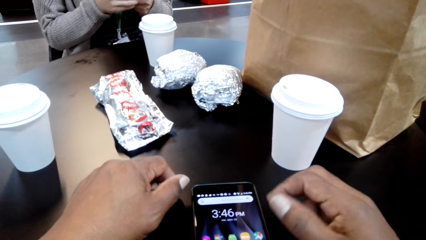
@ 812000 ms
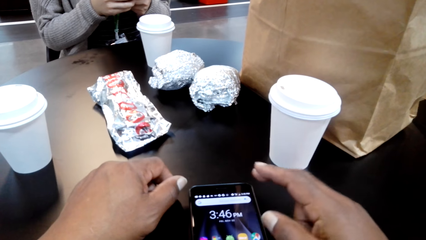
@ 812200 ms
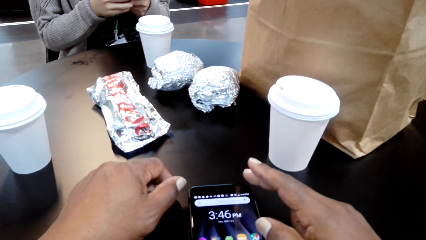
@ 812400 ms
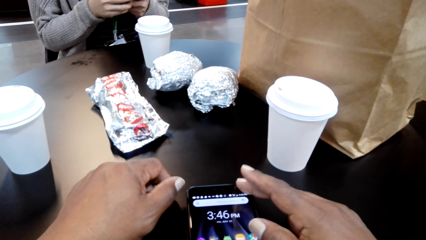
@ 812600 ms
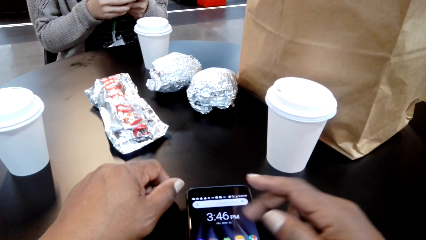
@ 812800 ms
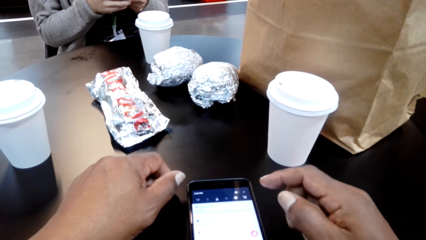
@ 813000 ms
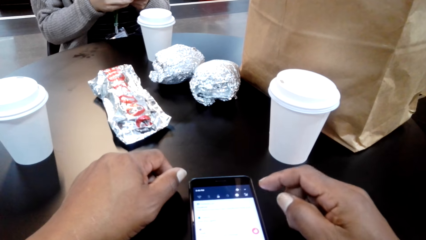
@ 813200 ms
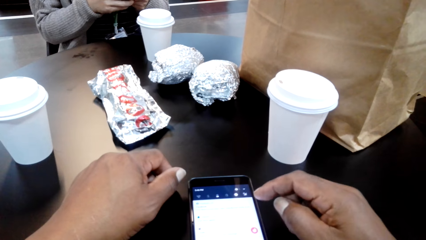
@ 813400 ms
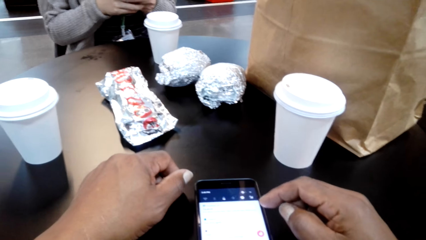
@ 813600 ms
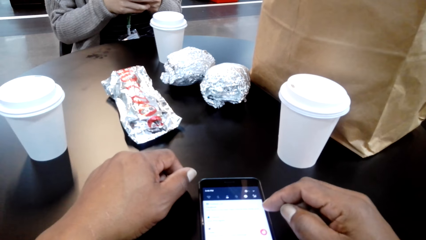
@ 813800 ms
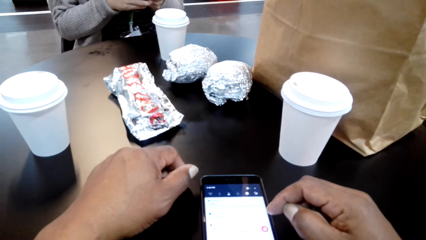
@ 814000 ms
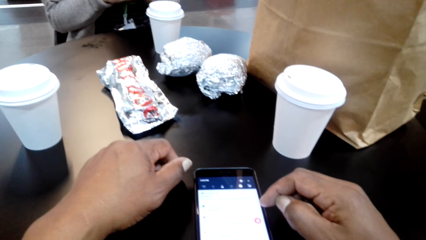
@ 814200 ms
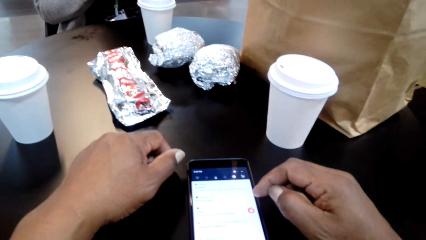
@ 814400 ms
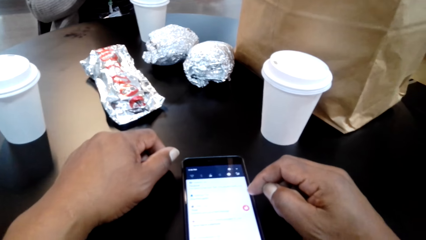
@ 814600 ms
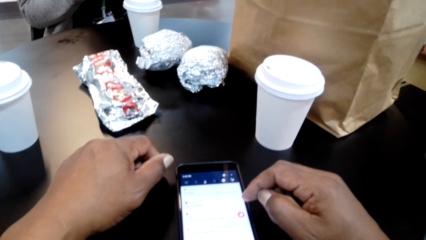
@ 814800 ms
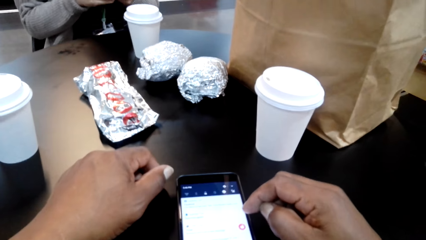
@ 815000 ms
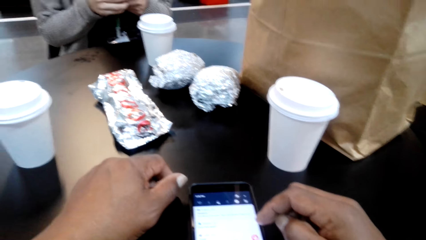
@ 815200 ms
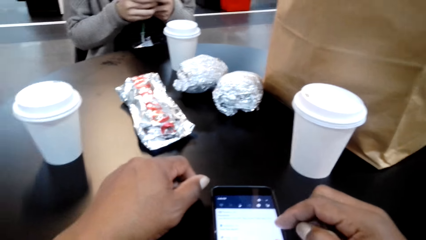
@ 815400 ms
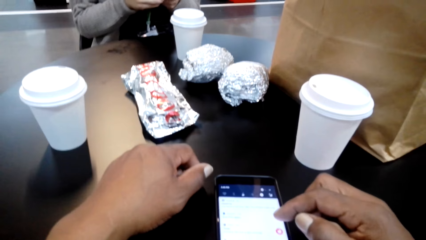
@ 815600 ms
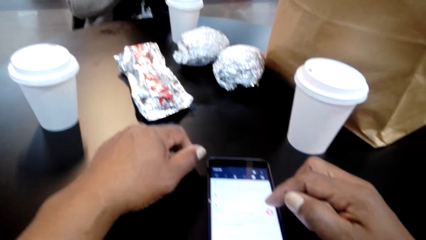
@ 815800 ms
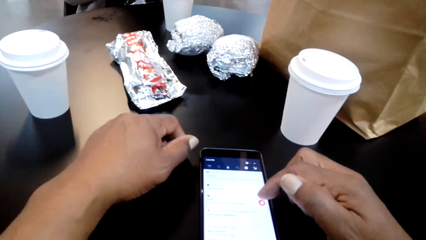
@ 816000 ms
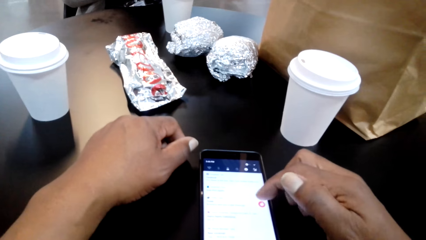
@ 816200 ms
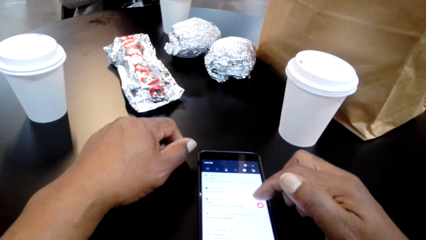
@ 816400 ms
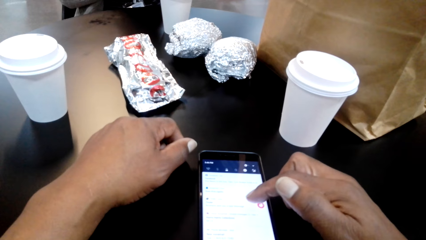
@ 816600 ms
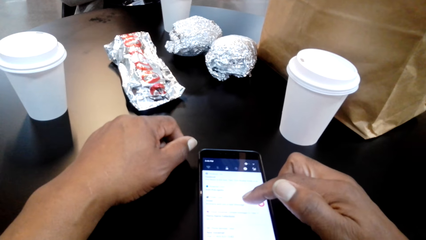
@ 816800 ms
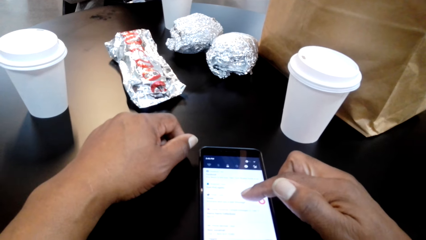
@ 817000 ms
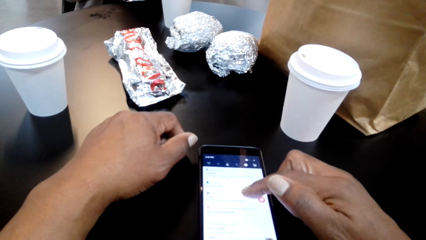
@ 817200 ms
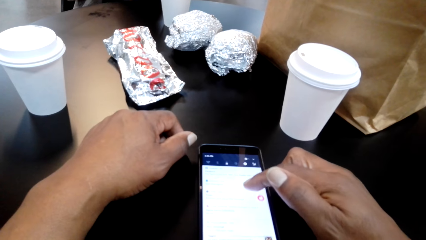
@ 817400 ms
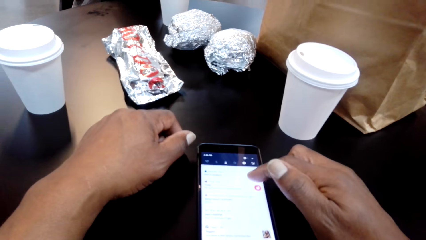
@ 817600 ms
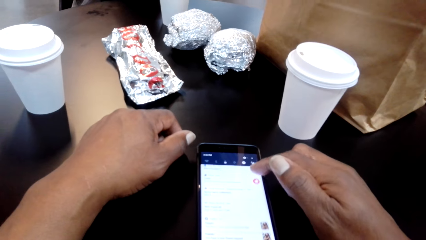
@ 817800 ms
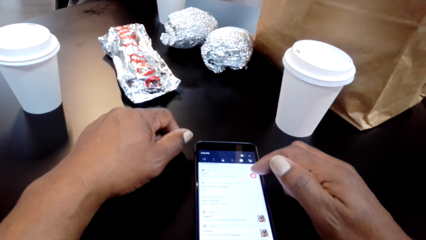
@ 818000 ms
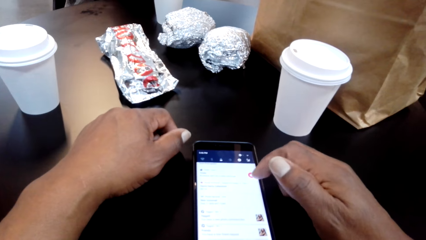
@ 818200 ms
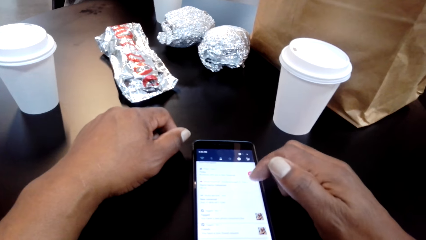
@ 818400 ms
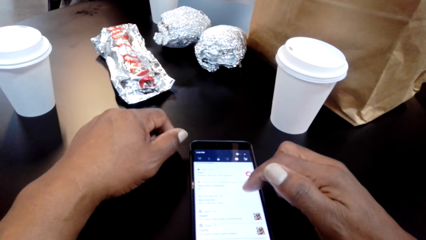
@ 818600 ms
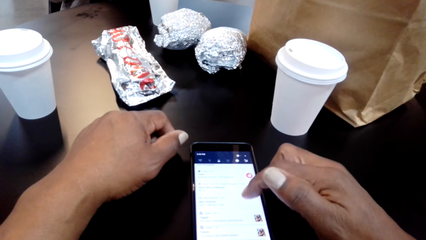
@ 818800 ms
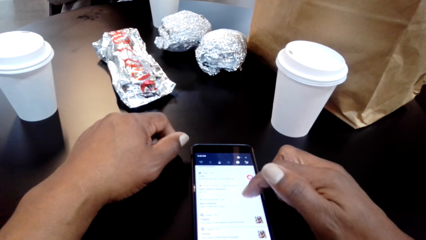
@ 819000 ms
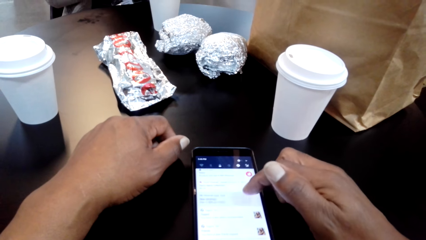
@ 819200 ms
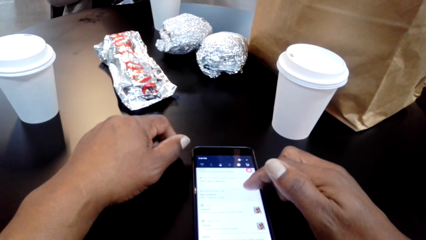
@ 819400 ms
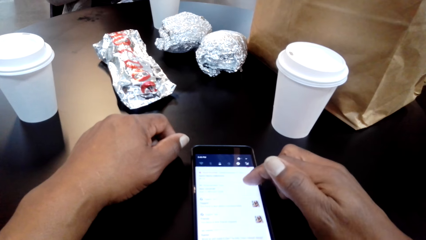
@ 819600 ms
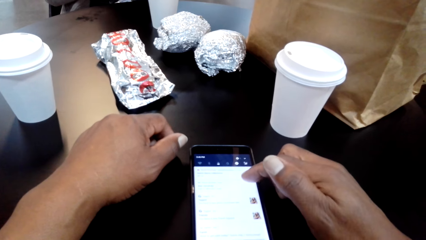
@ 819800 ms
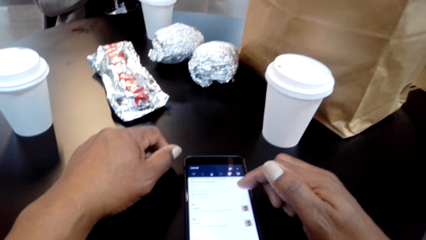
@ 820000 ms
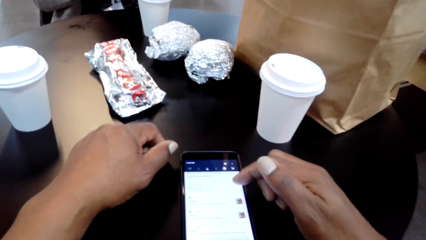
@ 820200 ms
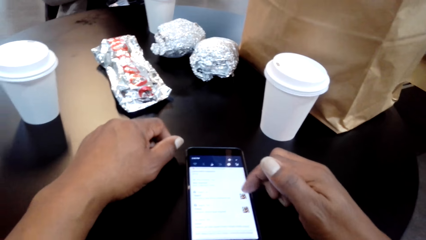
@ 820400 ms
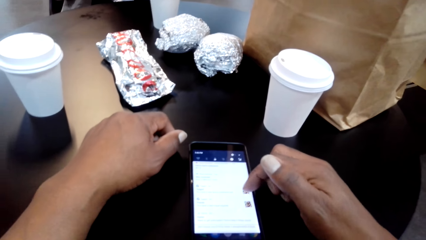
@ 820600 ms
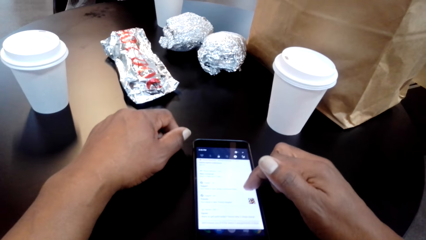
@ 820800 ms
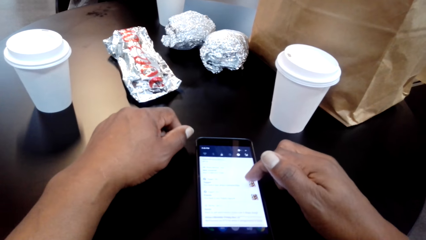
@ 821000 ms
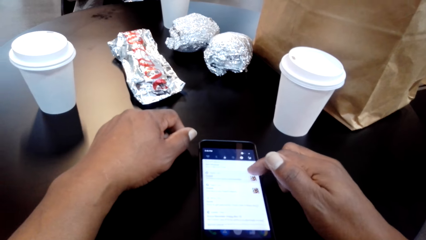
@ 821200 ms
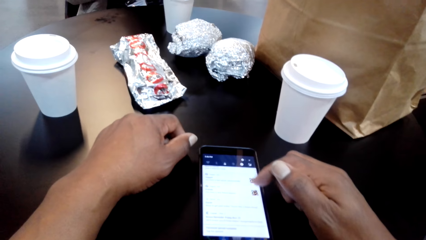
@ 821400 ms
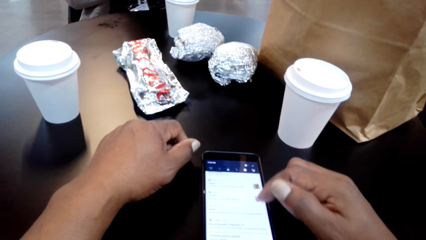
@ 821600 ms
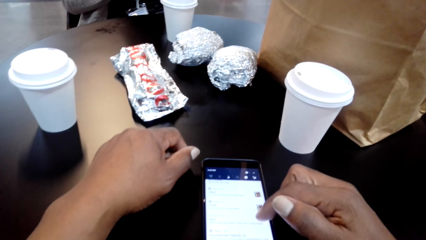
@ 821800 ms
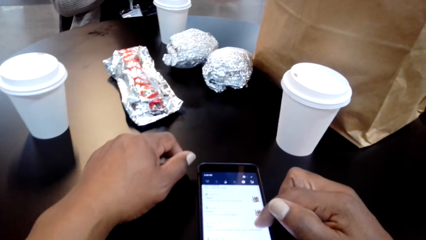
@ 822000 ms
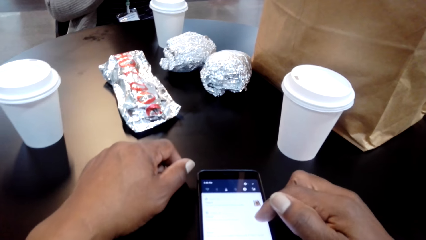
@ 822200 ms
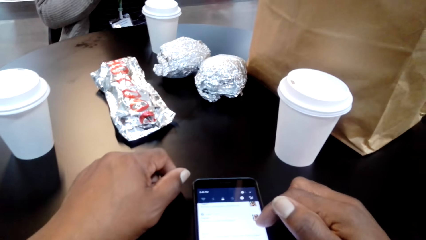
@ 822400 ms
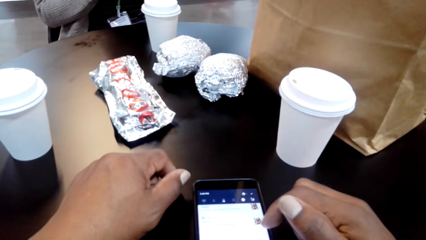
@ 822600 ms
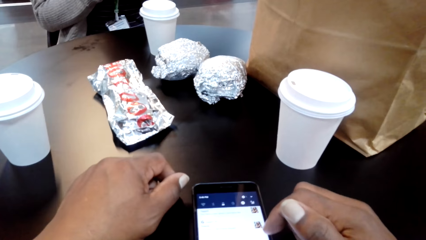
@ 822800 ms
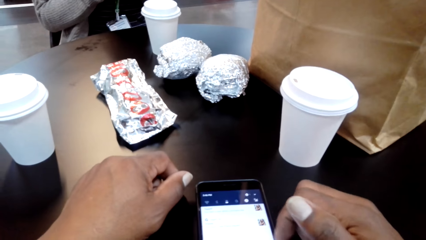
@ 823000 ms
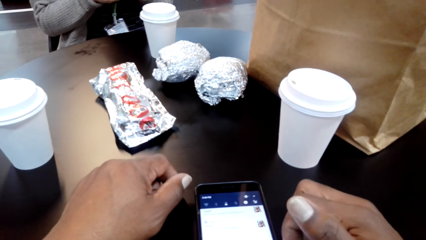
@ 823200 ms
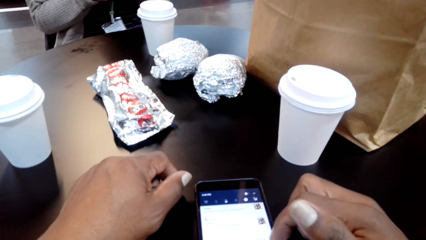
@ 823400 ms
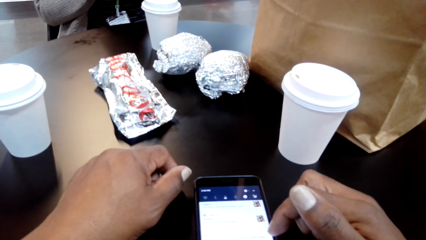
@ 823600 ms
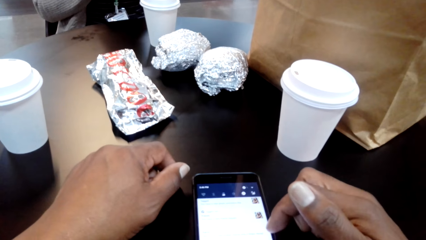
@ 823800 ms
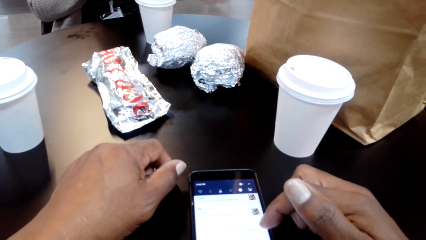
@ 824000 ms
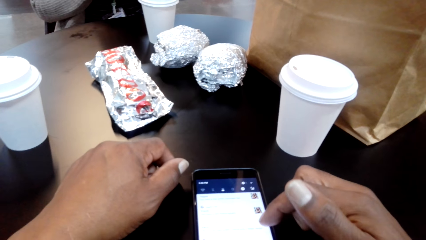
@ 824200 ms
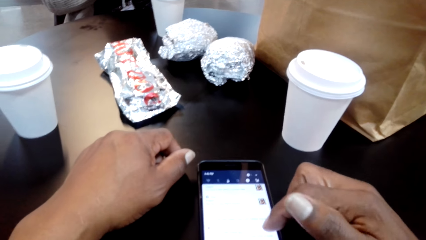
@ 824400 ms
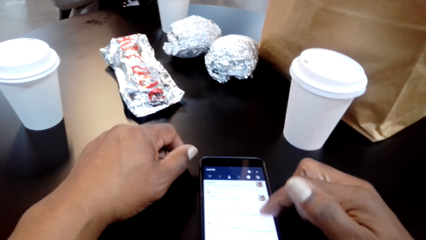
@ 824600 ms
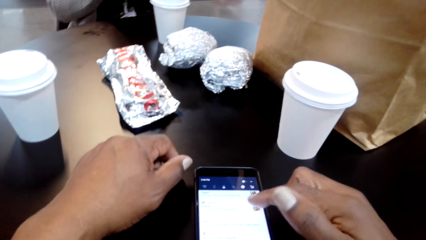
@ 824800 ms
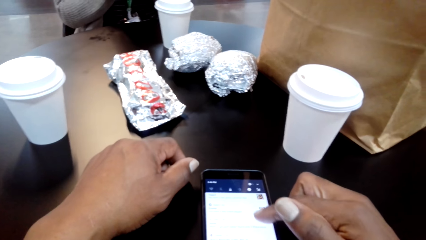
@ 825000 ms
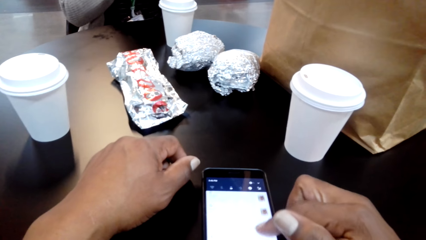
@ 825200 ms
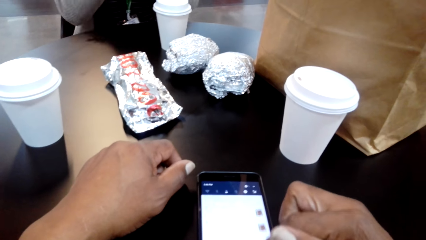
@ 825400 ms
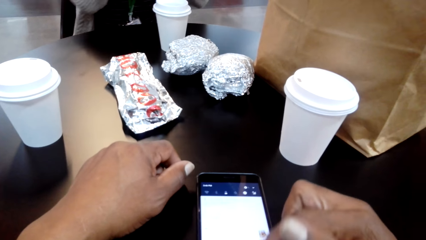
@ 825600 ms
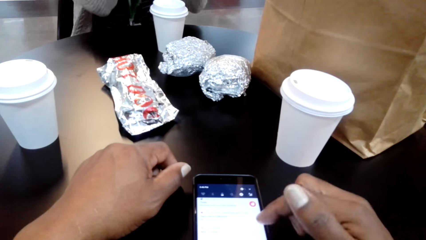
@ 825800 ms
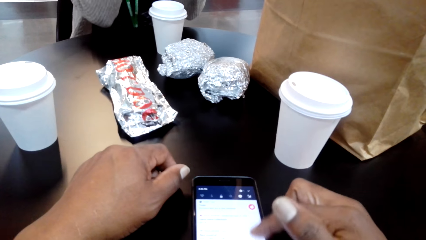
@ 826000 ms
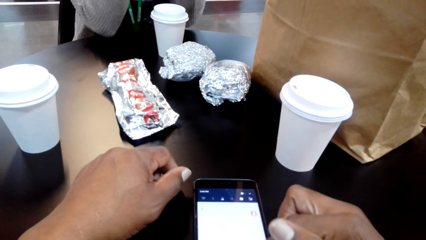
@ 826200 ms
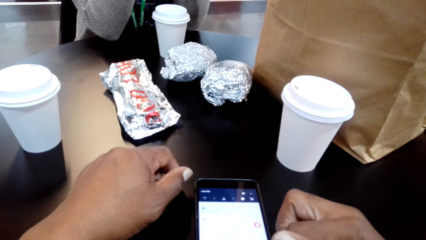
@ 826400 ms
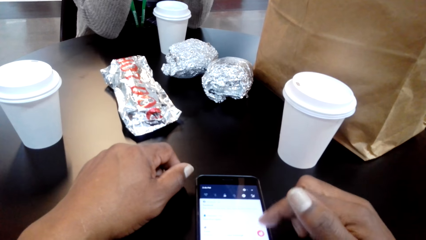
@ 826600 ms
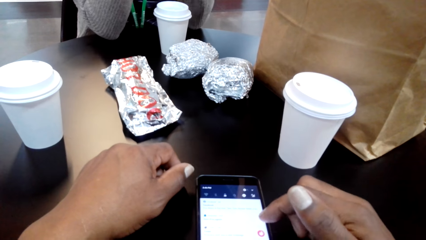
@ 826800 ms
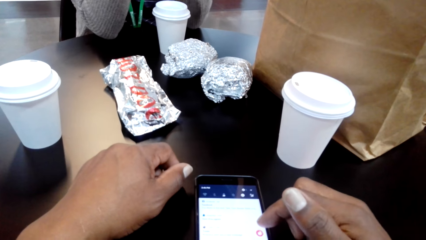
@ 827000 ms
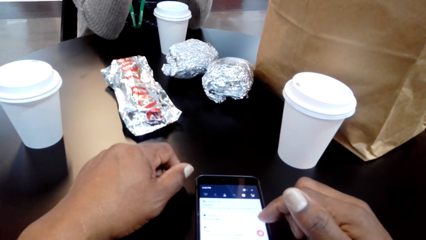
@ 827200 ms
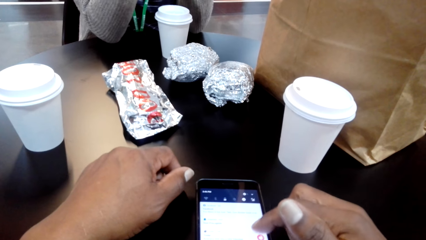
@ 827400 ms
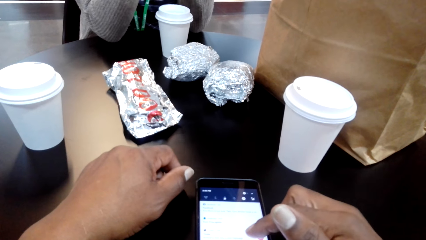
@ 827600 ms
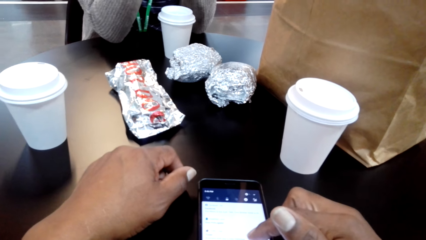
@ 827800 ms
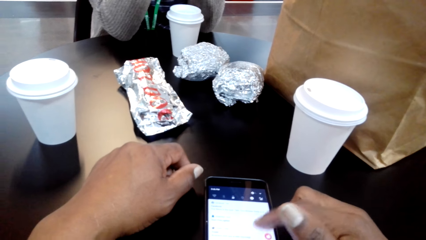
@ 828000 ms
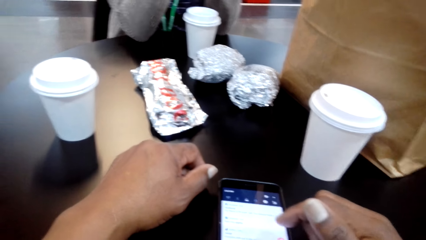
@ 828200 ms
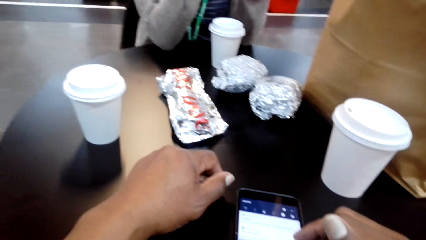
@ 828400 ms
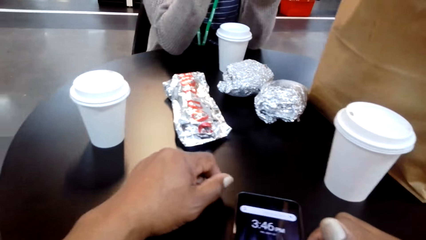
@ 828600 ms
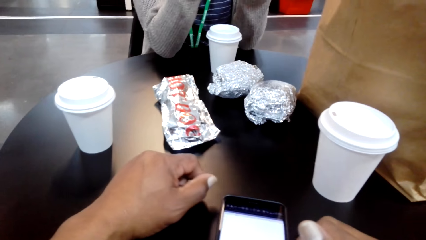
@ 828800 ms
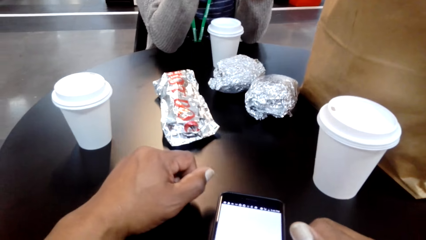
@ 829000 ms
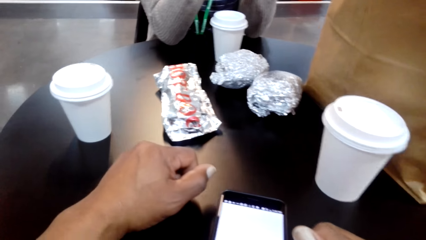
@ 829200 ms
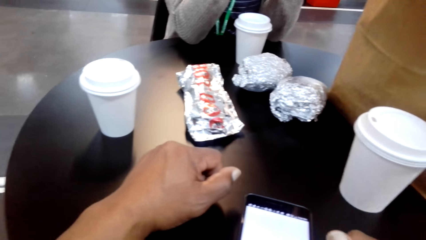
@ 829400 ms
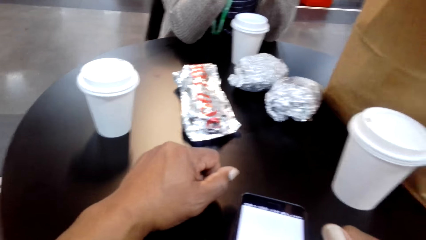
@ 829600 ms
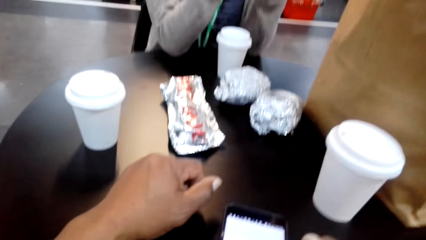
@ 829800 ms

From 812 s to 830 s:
The camera wearer operates the phone with his hand. He scrolls down the phone. He scrolls the phone. He scrolls down the phone.
